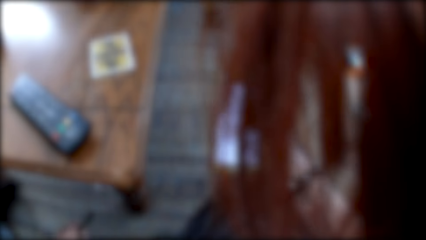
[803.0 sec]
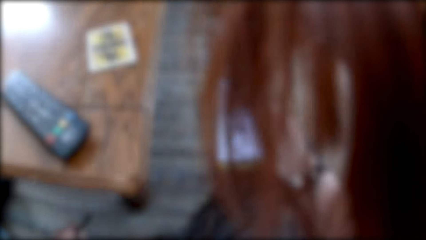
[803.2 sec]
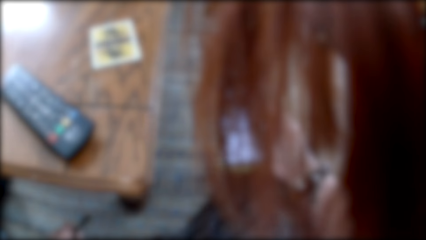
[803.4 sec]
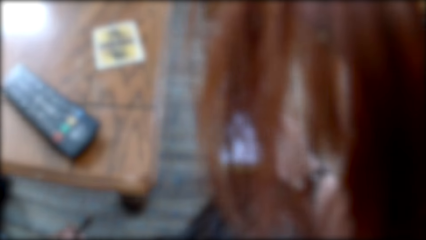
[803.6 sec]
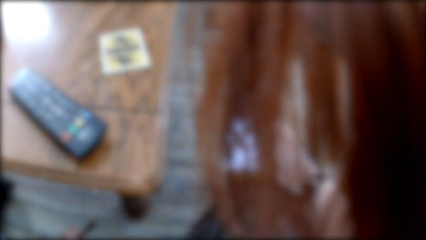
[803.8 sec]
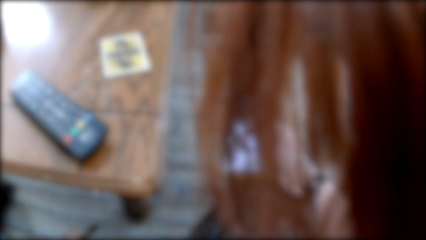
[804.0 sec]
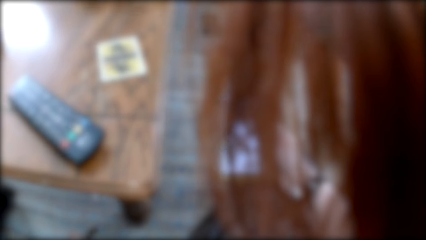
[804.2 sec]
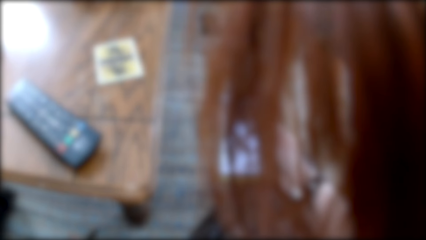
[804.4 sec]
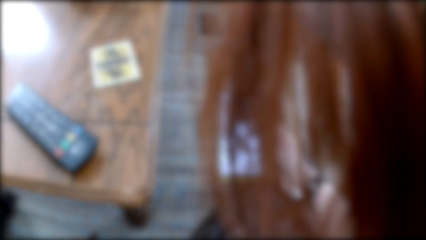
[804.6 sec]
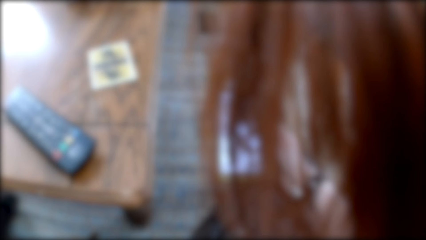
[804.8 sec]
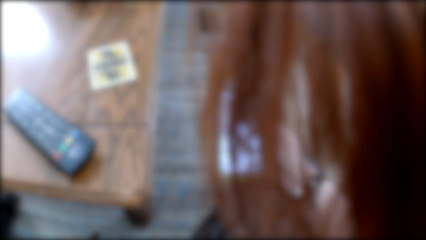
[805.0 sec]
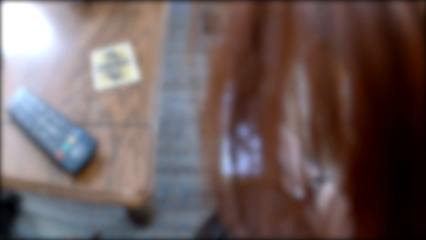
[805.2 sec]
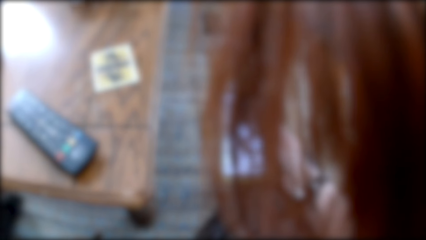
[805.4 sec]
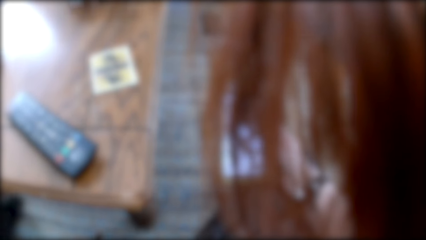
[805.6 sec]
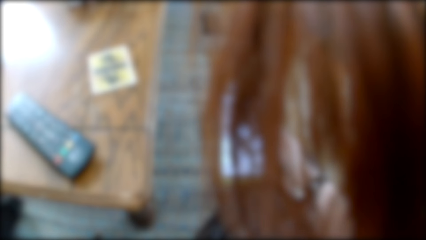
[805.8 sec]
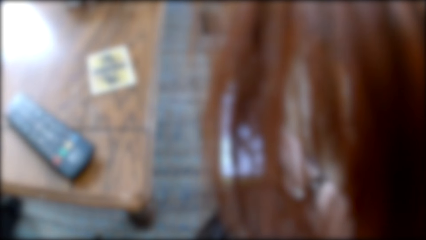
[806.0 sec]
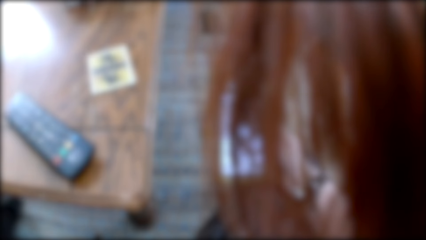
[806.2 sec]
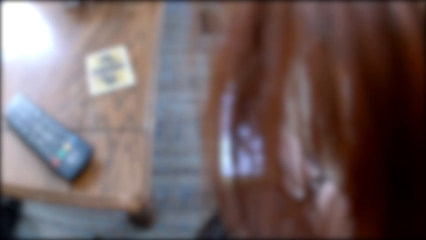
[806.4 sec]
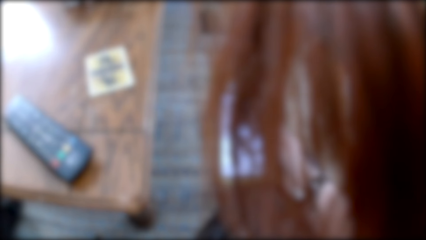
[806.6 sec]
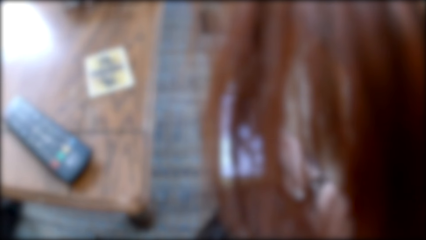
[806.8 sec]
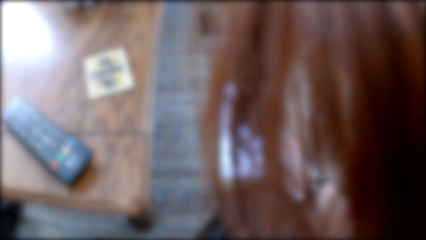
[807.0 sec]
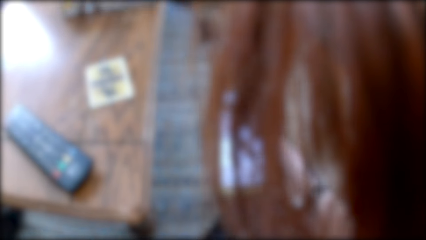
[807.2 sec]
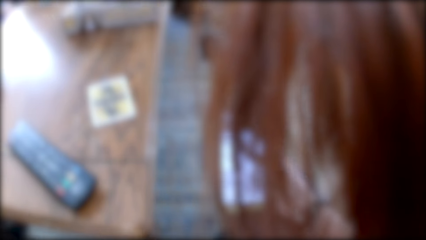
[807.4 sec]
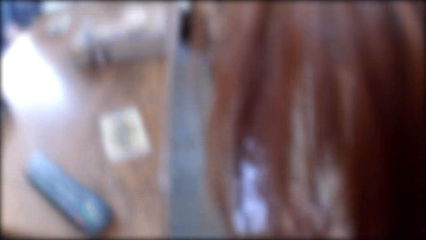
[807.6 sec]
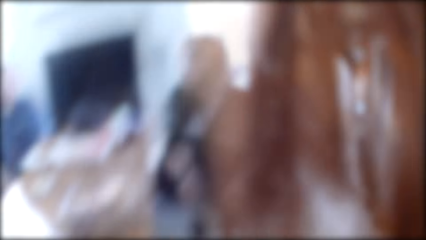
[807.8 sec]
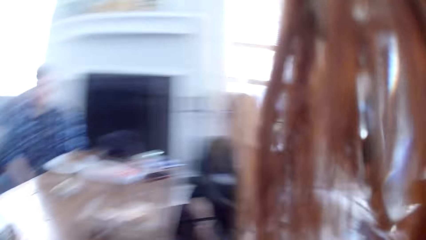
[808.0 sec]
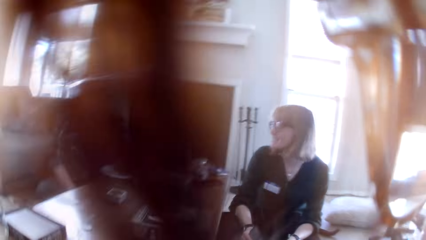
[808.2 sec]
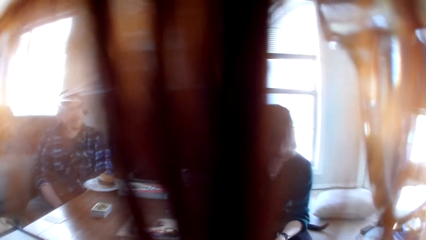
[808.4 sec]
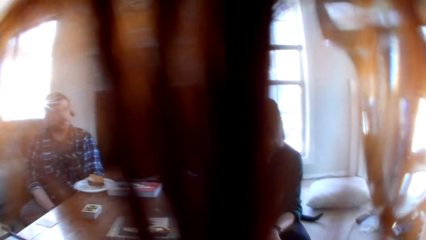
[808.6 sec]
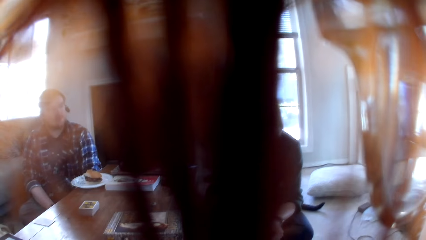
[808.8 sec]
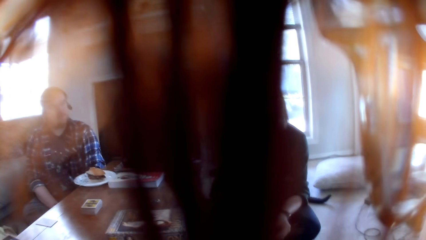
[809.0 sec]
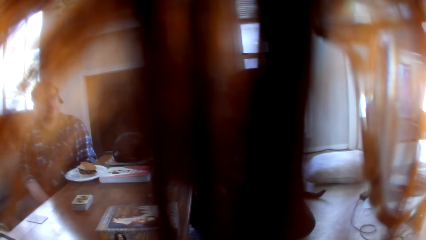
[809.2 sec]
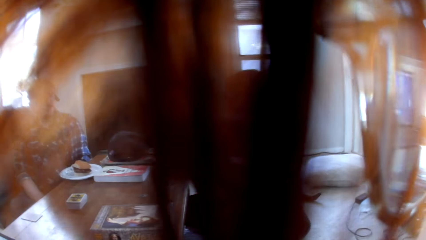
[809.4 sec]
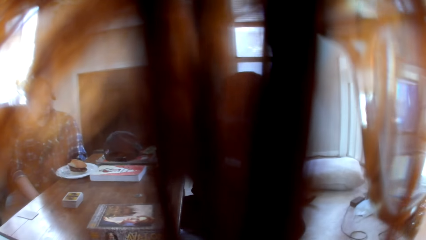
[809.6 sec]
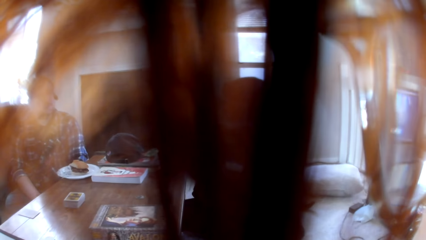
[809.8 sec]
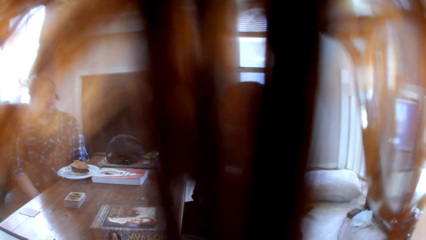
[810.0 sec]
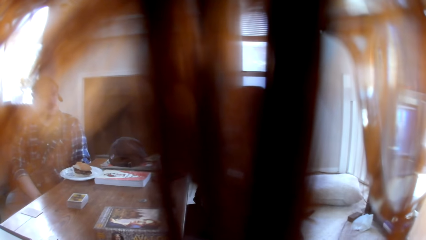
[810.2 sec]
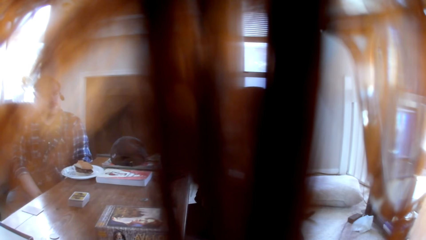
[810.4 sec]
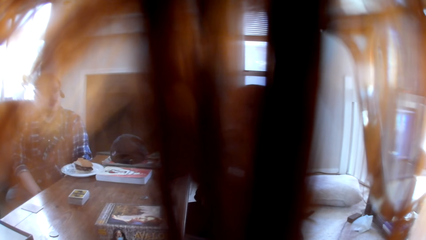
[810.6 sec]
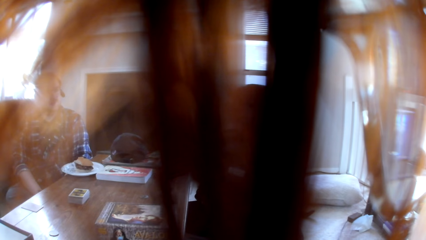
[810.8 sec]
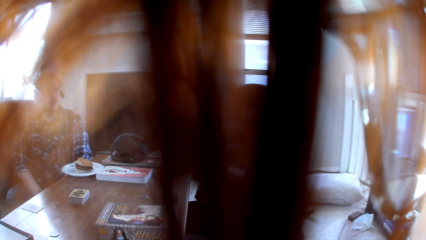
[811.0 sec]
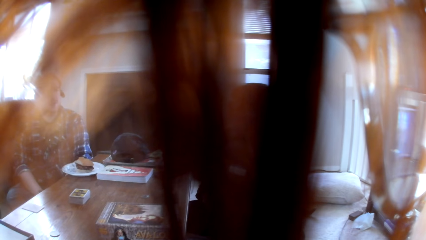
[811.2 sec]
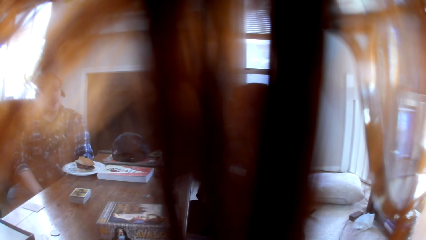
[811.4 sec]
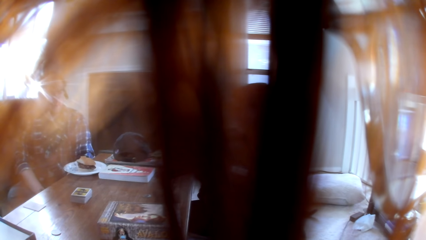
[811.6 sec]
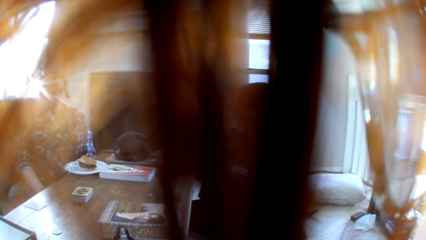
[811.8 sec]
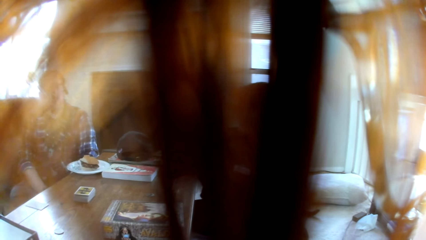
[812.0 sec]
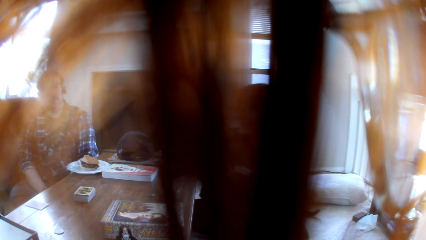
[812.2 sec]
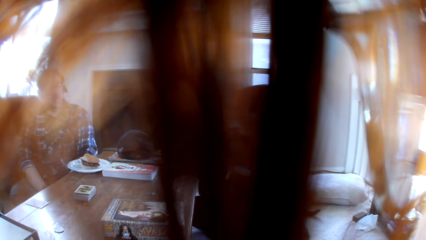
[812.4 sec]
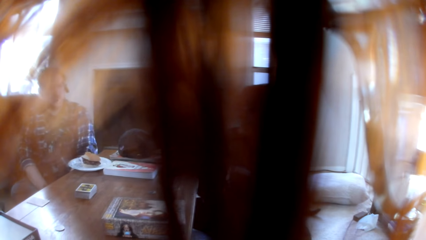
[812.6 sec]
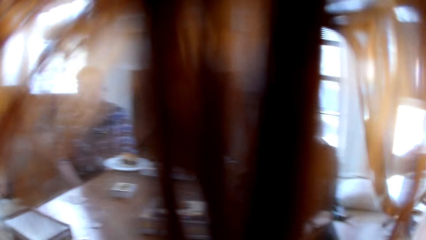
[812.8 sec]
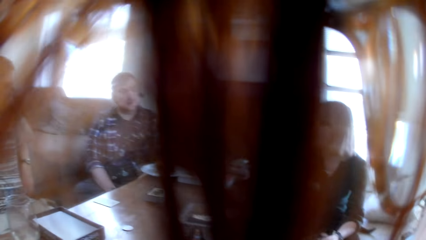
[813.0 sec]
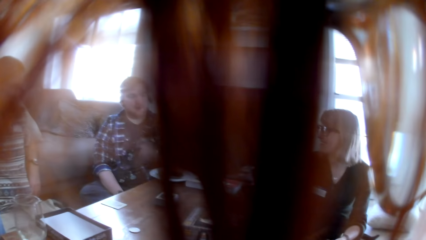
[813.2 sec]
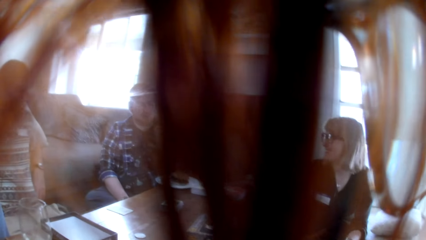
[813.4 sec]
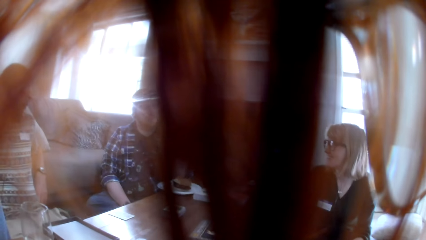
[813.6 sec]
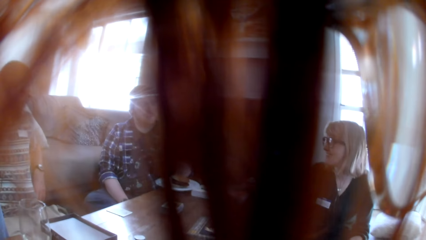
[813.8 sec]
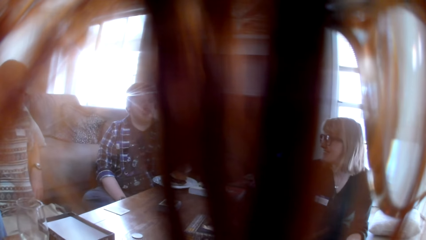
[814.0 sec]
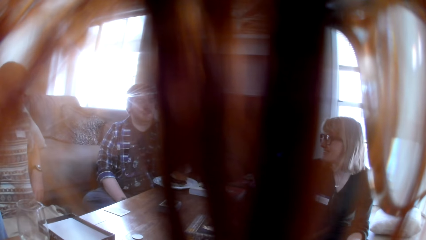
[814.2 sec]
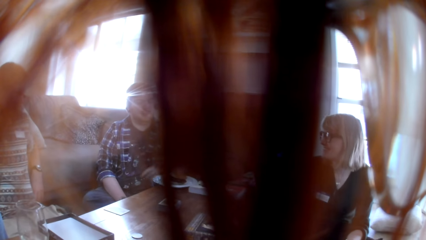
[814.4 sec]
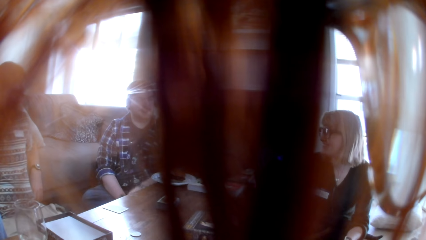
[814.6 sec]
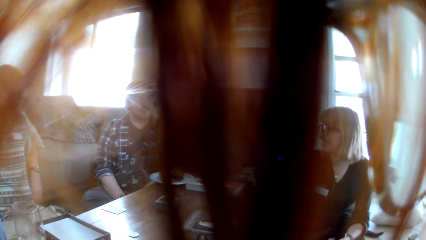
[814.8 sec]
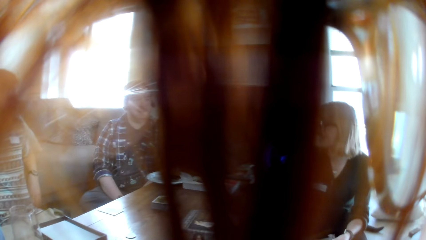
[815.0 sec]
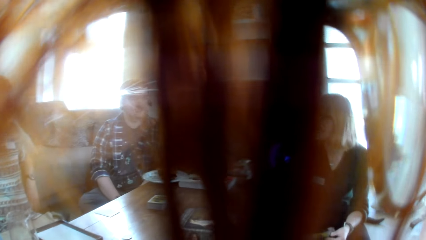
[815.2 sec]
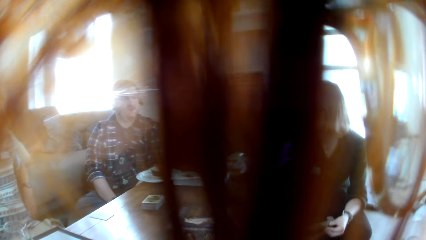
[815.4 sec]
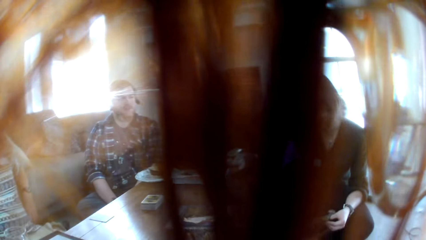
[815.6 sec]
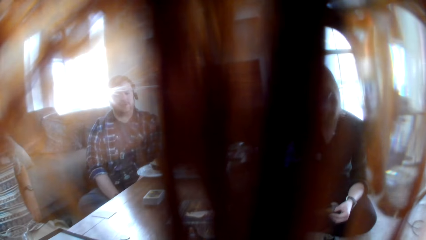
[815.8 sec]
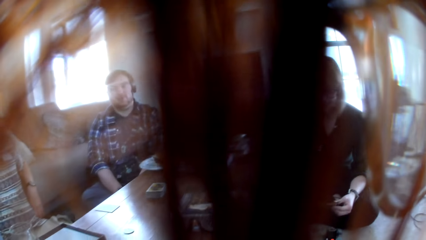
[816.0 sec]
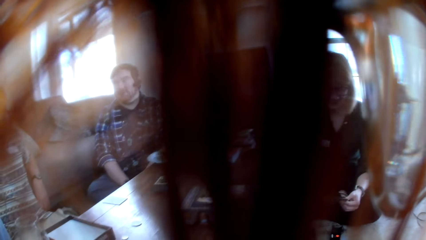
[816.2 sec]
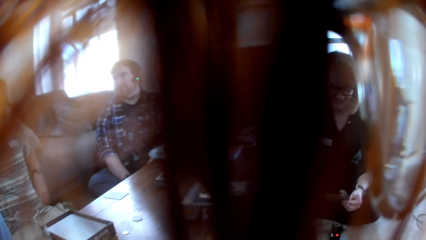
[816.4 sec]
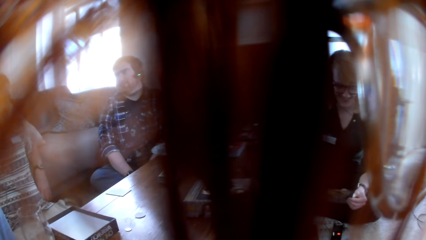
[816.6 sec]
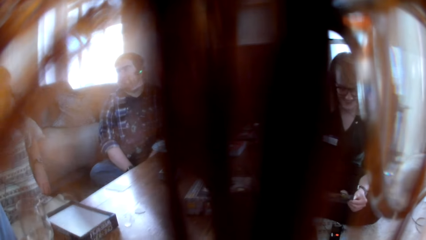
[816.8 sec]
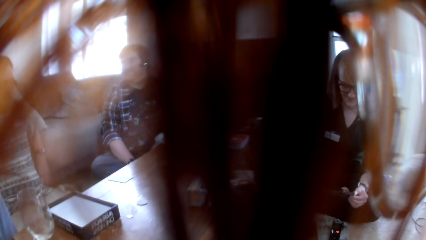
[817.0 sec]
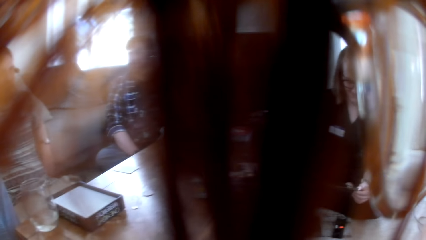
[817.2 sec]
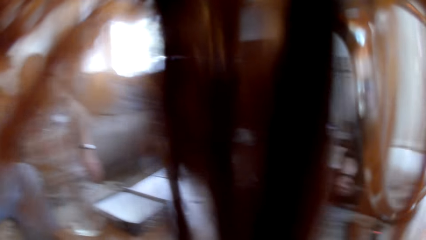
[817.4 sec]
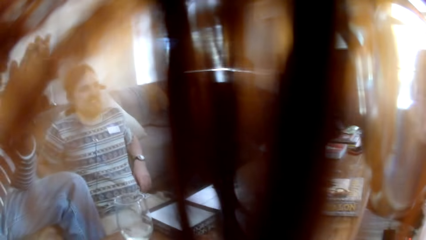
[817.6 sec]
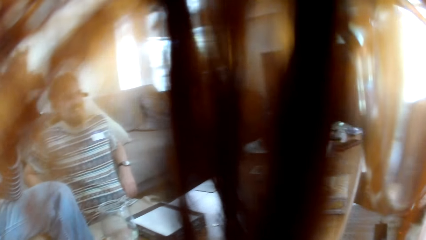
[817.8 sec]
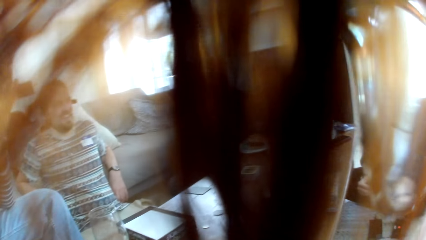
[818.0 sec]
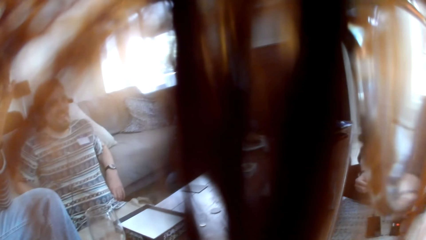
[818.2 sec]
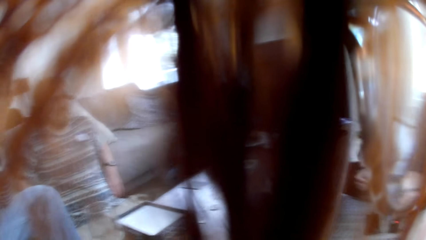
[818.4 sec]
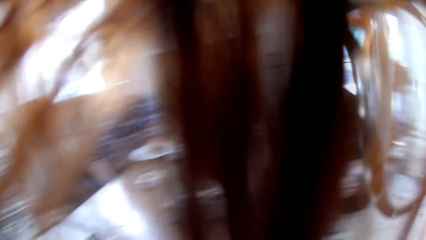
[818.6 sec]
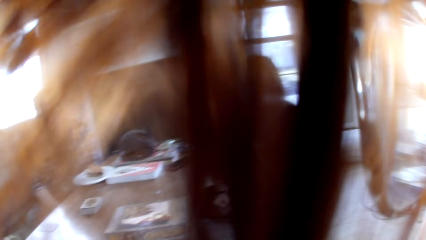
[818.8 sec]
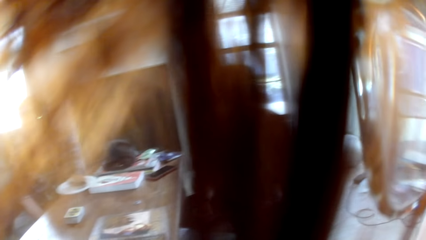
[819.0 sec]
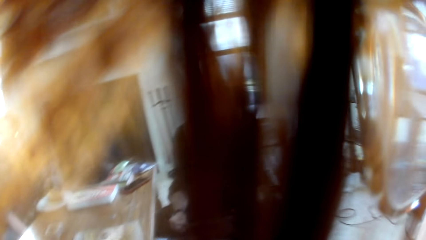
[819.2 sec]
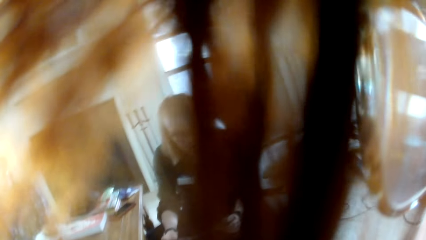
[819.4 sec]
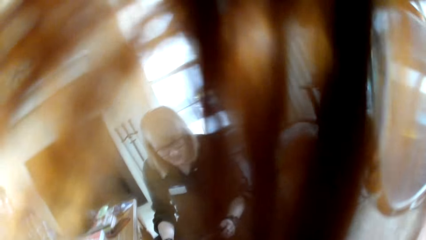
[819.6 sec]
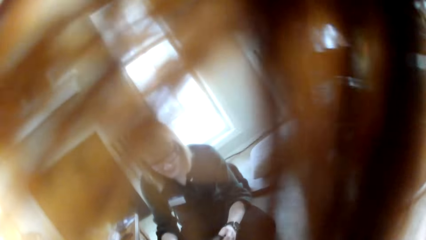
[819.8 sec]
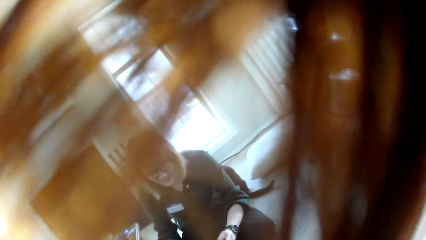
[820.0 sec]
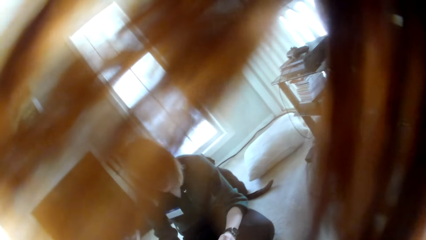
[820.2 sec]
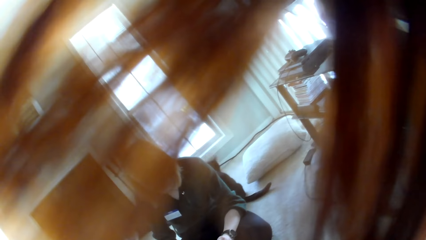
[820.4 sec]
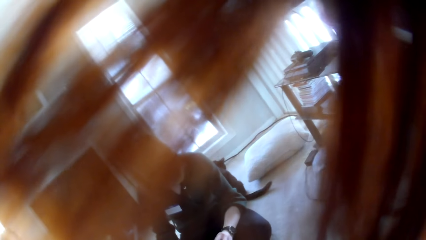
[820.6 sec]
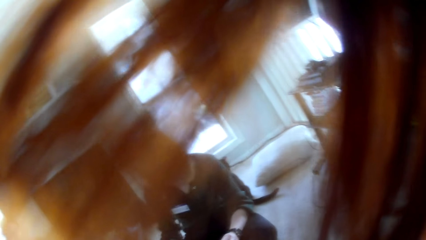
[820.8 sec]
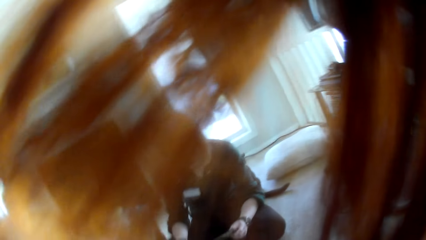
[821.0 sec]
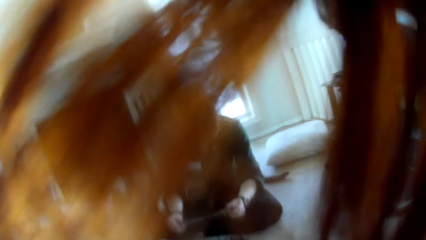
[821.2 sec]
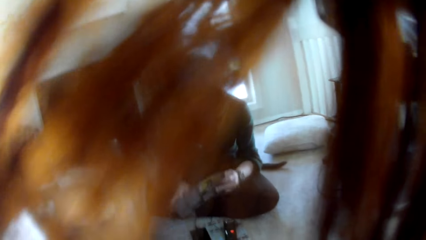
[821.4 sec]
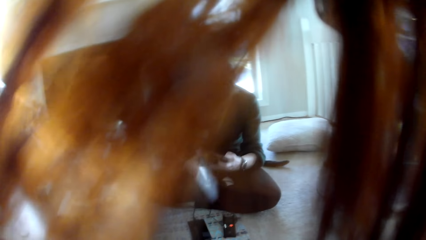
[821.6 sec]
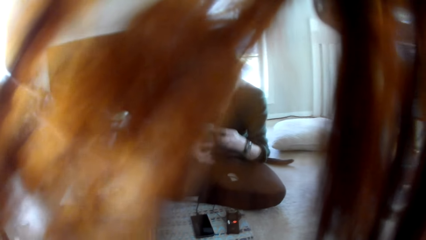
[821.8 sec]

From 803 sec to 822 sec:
A woman talks to the colleagues. The camera wearer looks at the colleagues. A man talks to the colleagues. The camera wearer looks at the people in the room. The woman talks to the colleagues.
